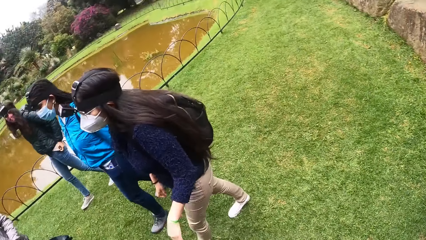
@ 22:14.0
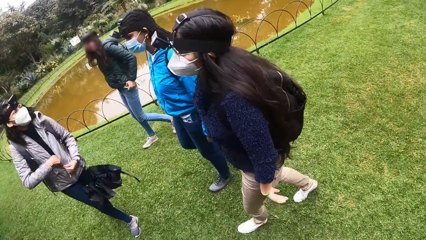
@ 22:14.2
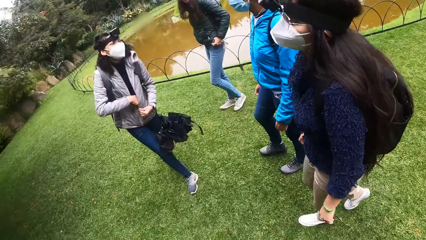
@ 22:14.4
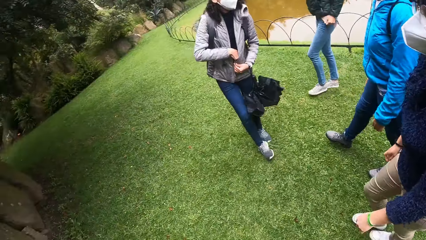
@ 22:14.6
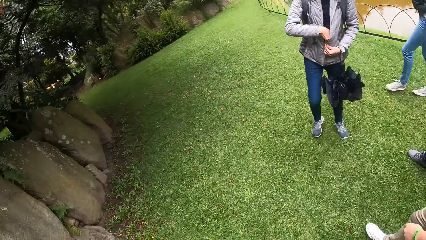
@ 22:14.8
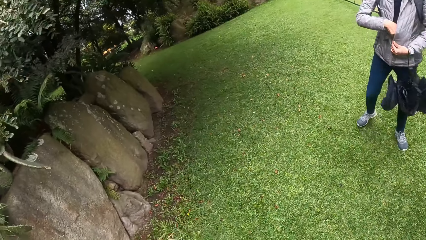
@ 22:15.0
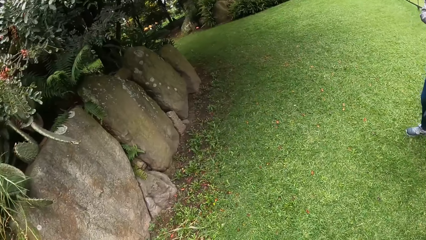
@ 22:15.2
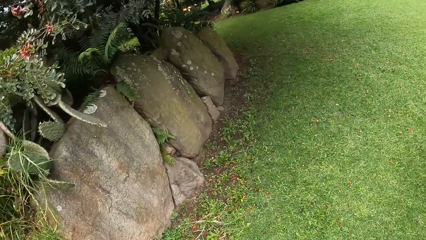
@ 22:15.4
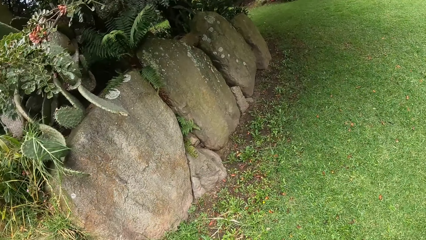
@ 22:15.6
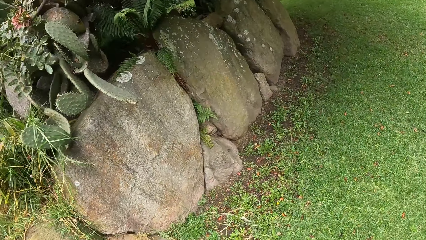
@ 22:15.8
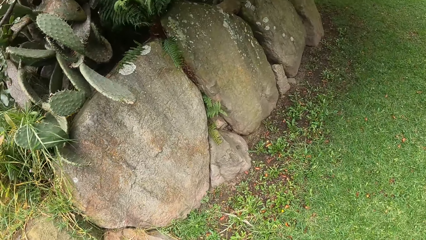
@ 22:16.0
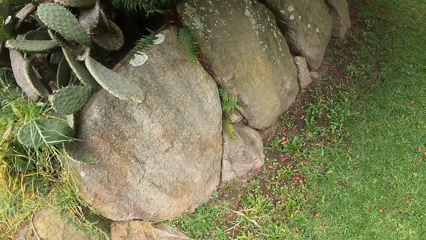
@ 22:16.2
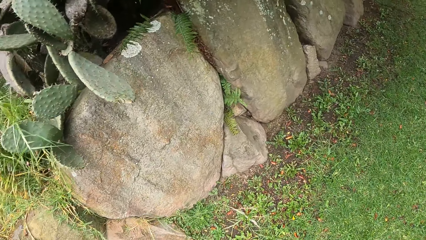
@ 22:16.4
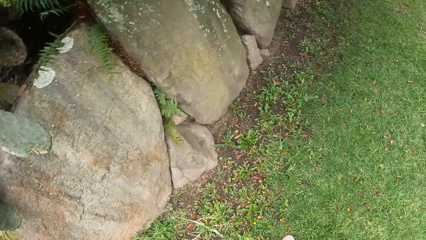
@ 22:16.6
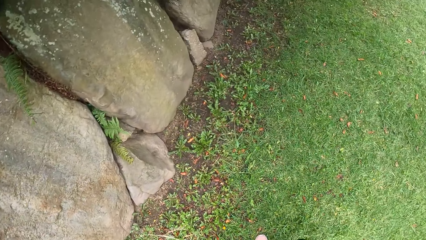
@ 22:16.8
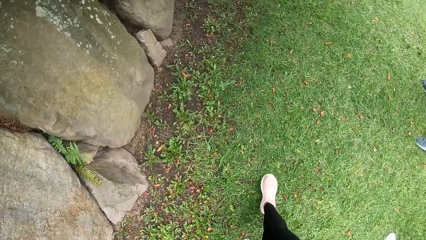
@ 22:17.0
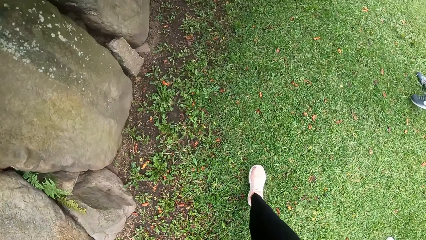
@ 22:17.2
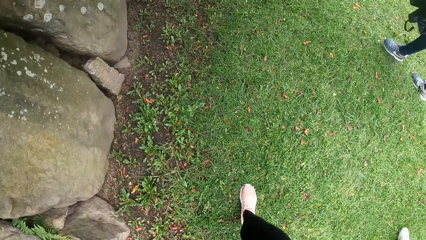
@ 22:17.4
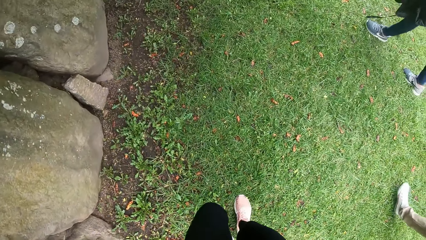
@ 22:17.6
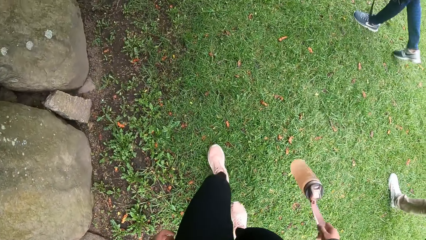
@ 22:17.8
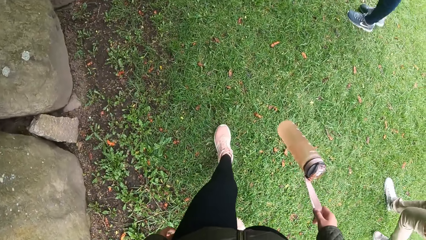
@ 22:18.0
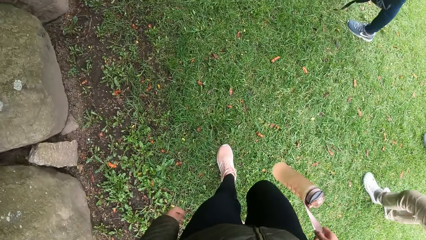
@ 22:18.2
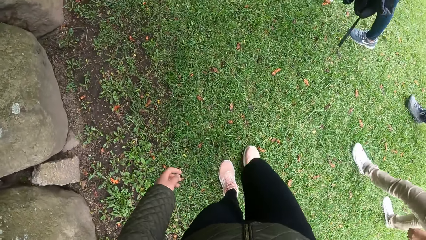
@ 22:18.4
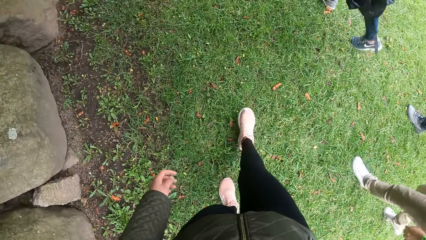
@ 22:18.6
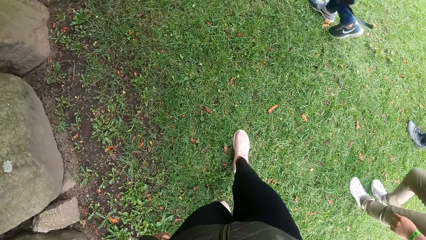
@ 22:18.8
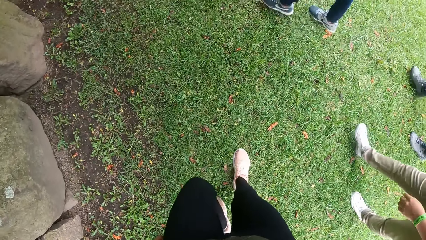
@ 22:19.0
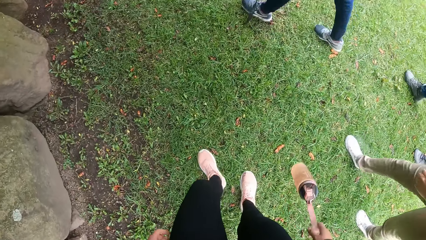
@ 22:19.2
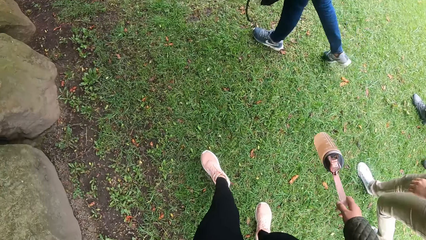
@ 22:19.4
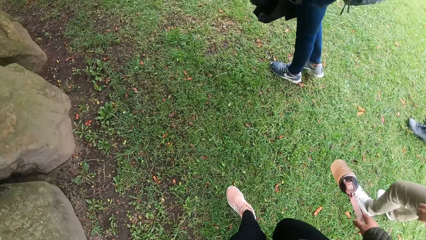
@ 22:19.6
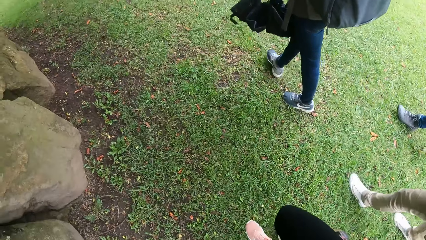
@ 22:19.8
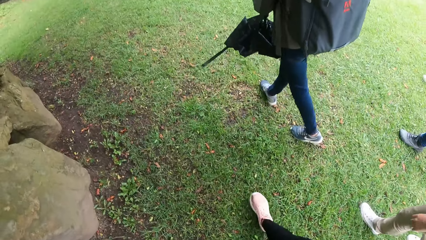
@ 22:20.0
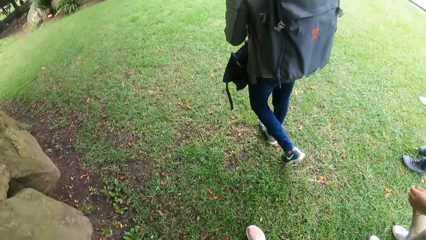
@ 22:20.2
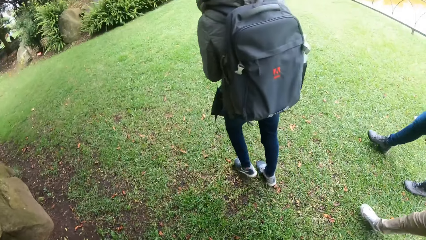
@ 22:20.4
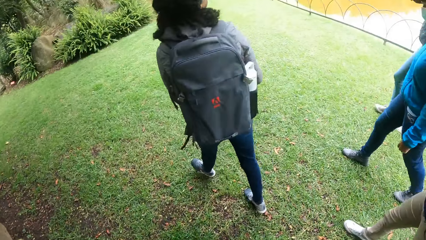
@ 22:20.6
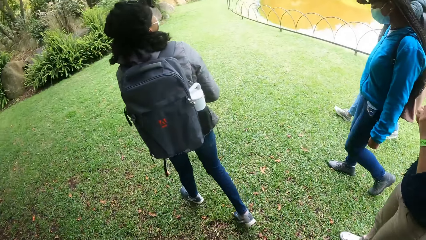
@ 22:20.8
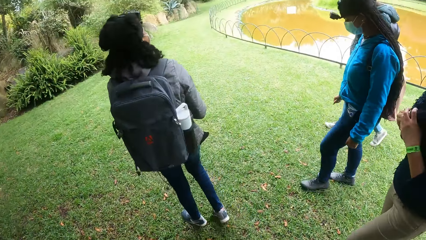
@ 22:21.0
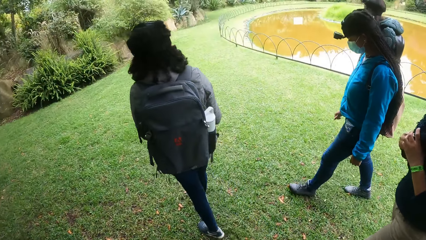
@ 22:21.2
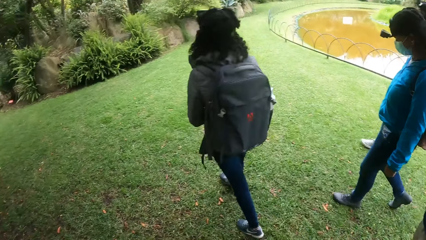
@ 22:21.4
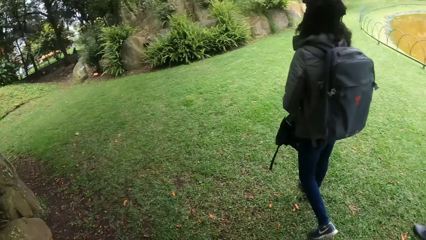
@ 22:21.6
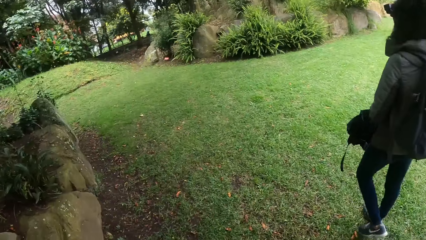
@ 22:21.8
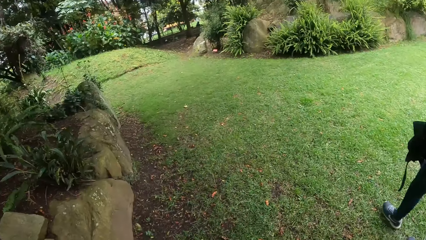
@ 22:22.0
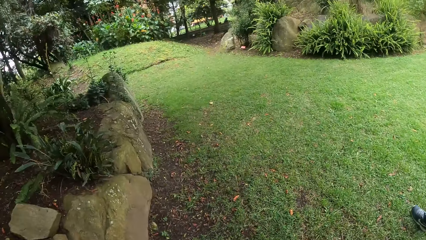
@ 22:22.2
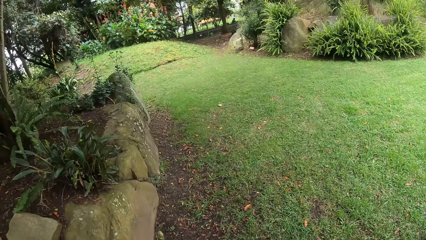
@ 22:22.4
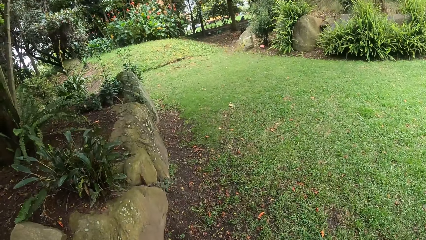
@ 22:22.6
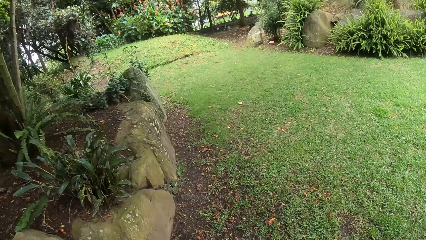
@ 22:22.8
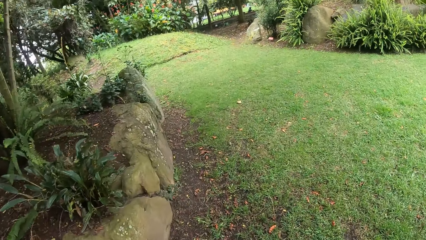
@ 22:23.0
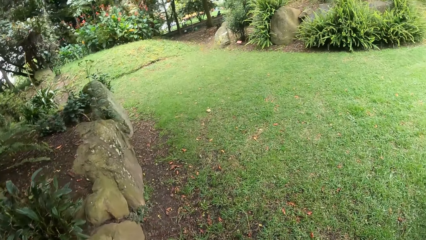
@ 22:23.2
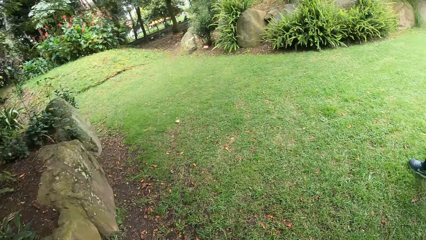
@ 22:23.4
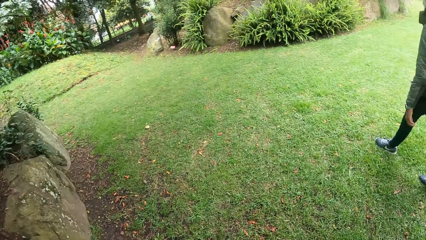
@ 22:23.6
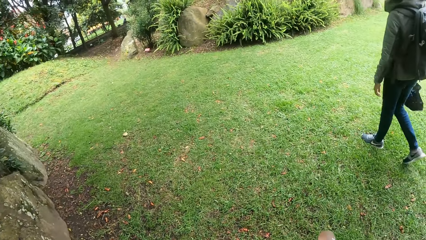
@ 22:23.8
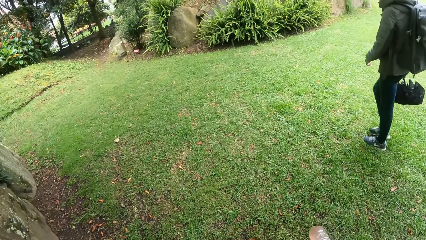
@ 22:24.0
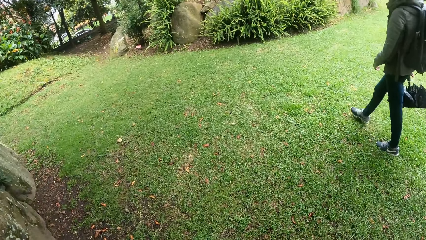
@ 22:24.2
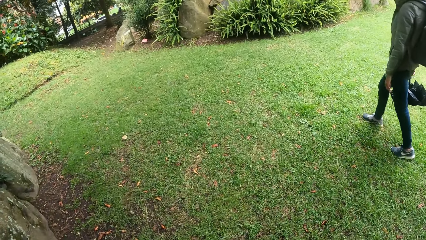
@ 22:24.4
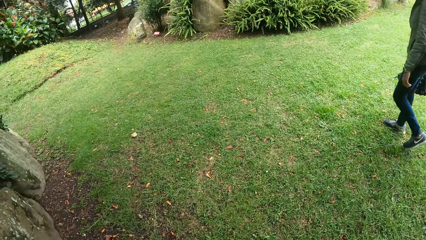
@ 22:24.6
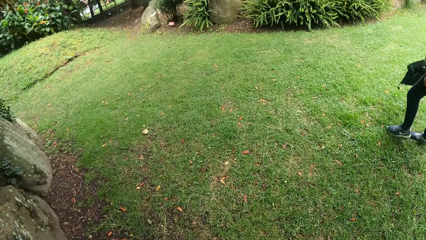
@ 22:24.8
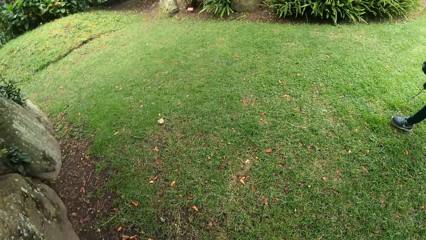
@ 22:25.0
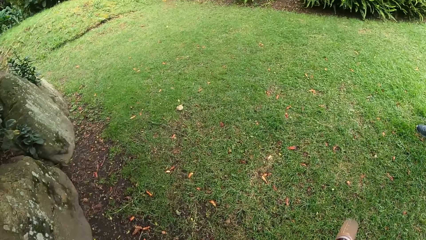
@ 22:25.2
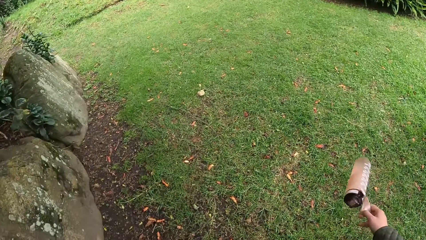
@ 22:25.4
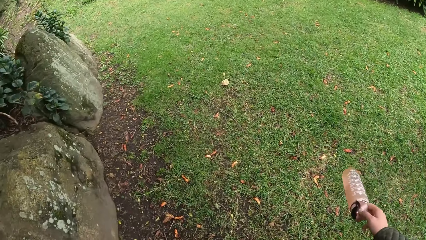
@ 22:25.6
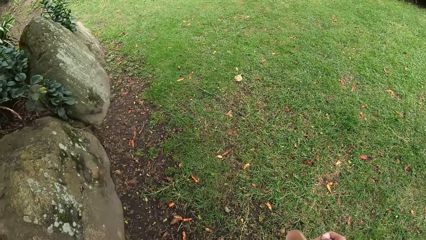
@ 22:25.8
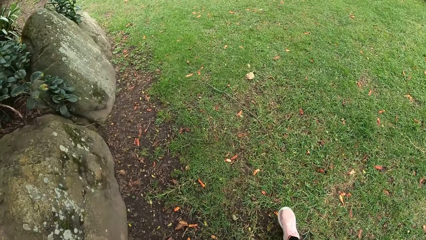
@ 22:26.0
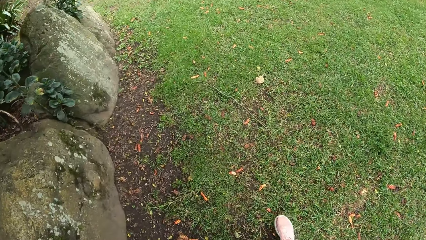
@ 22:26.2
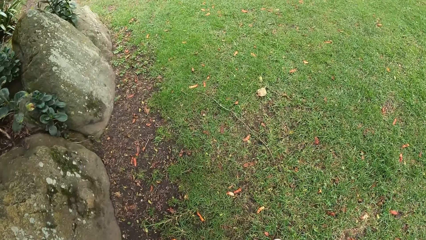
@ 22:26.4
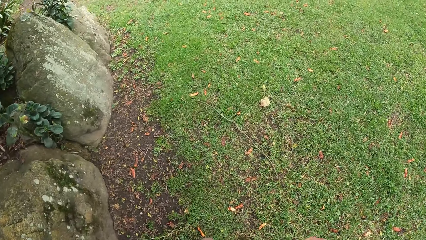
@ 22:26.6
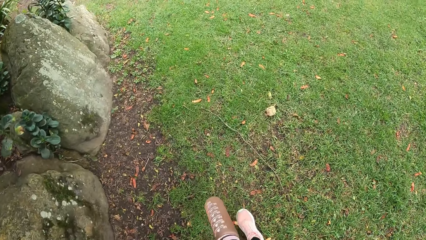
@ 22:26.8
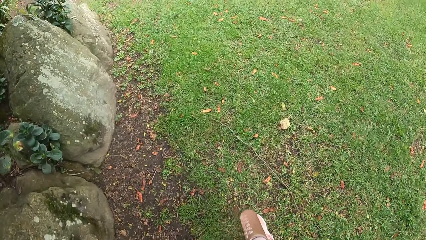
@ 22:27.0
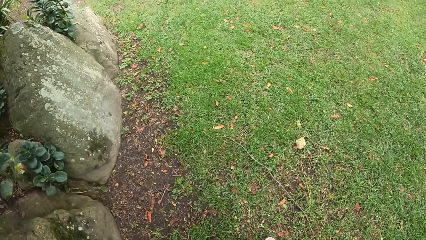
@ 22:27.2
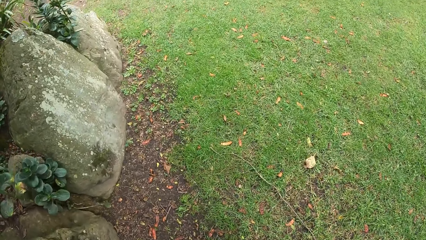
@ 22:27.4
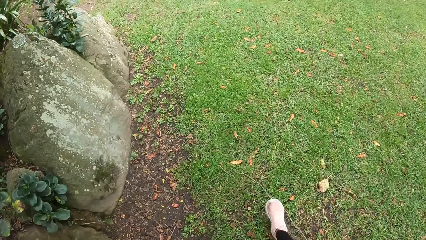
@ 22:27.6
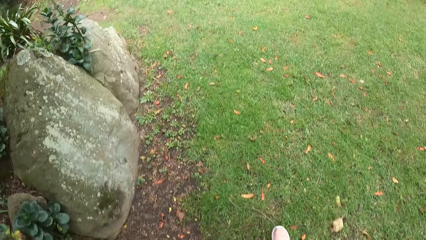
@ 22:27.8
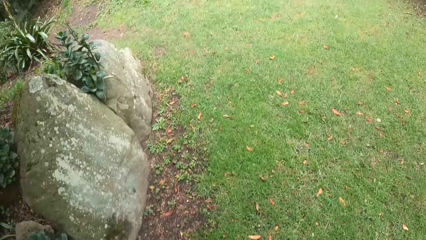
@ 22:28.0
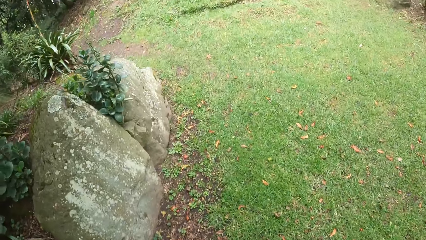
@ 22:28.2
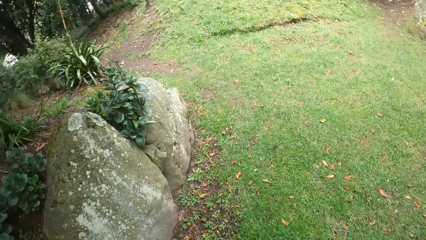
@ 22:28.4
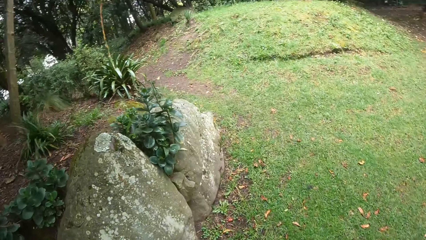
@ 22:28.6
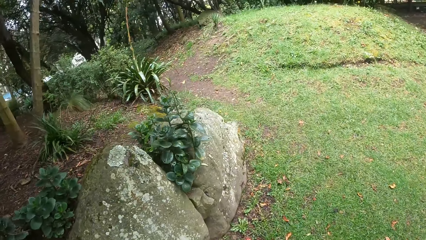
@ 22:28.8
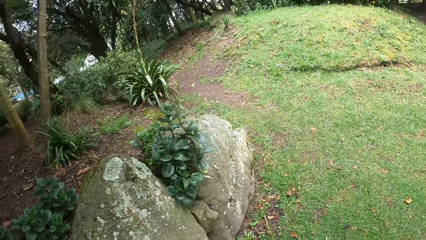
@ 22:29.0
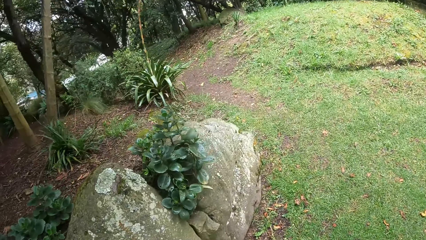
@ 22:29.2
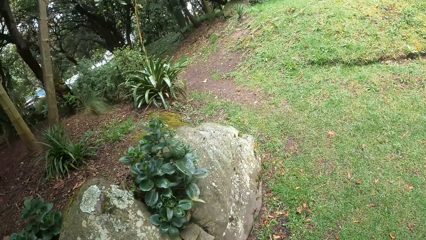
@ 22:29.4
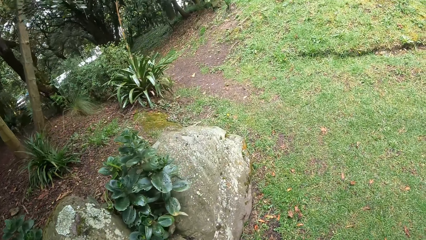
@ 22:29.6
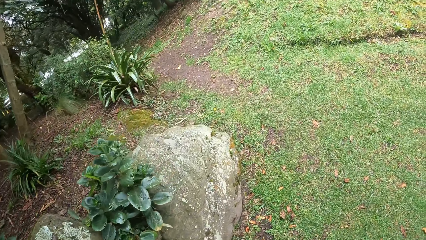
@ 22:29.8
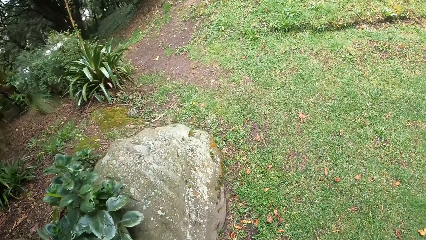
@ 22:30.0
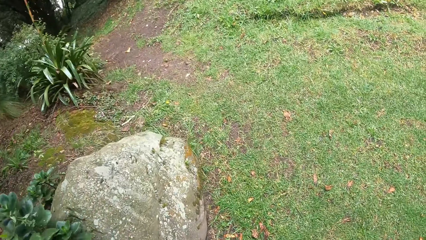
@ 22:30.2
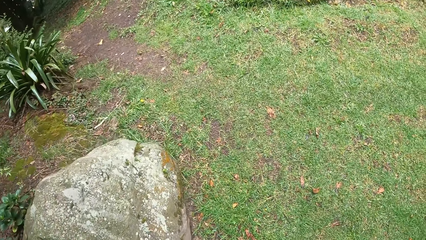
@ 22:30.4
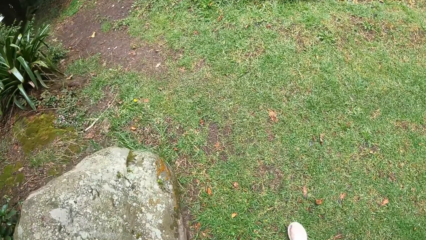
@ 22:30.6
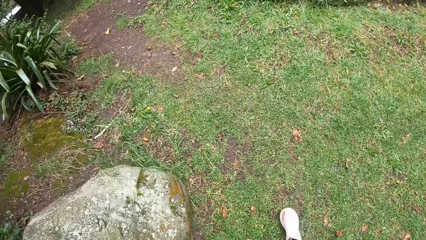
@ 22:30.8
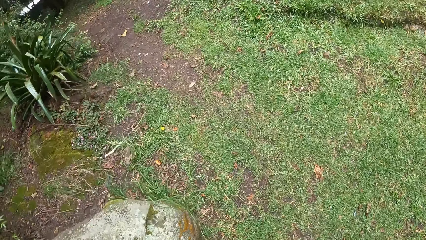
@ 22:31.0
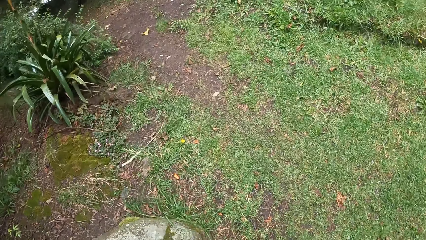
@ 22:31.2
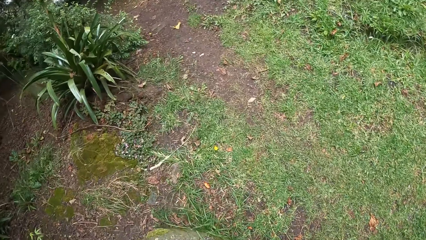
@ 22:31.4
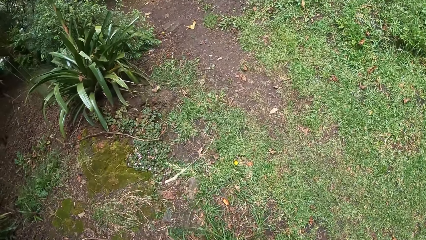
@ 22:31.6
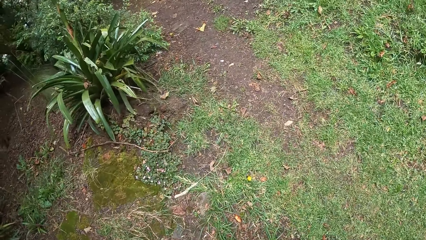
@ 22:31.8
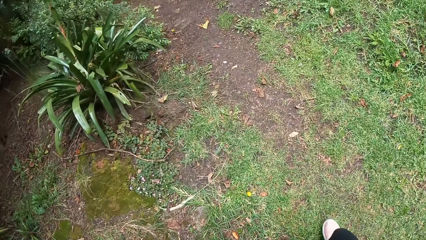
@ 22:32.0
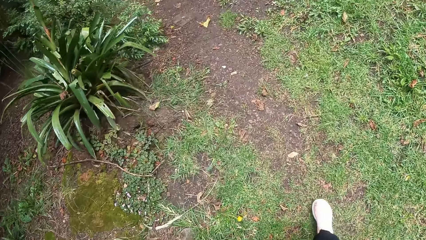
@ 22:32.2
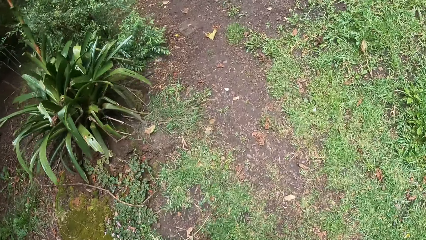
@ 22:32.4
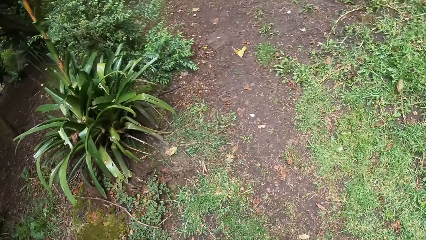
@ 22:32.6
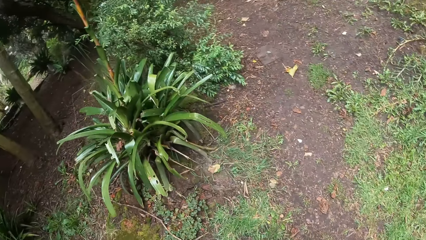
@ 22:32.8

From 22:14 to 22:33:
The camera wearer walks.
